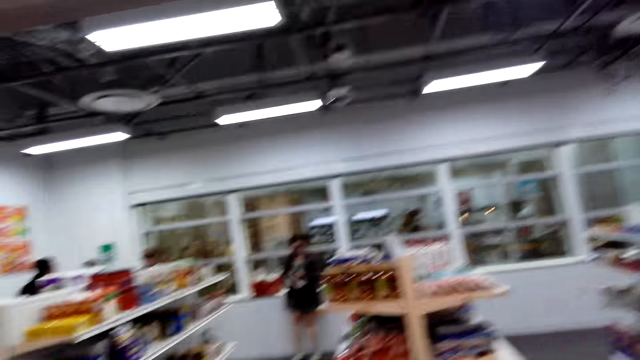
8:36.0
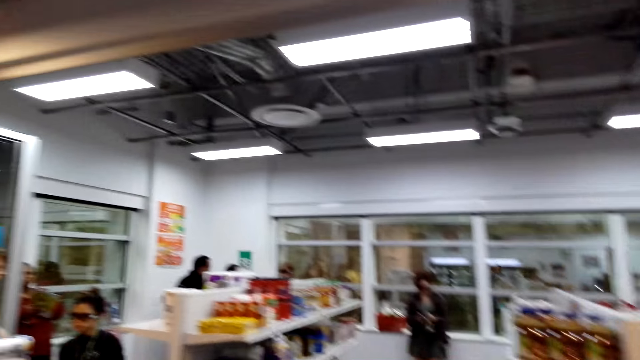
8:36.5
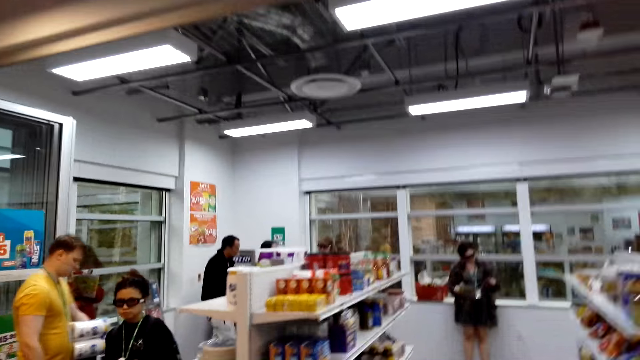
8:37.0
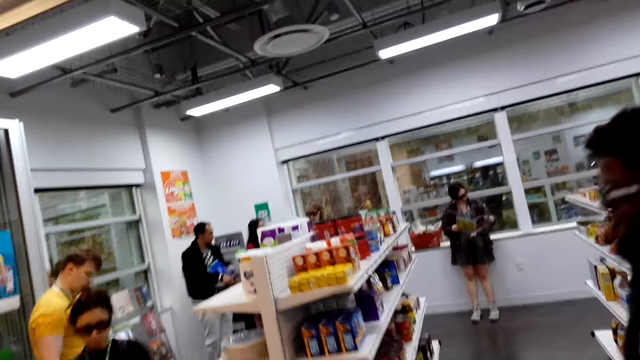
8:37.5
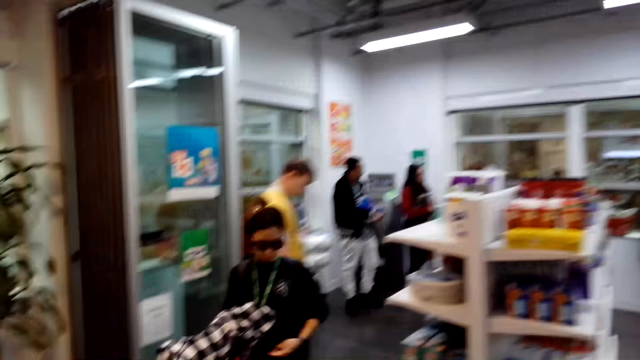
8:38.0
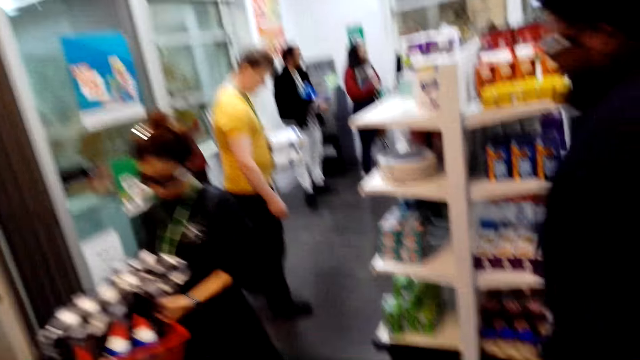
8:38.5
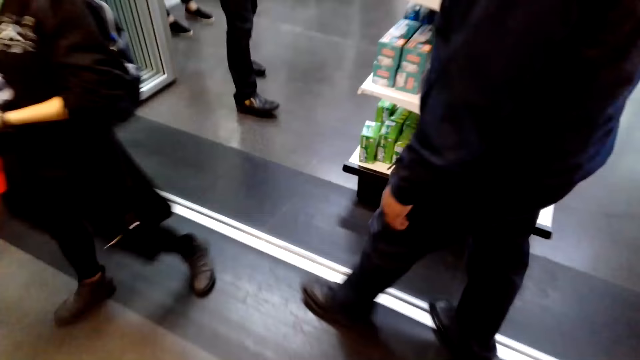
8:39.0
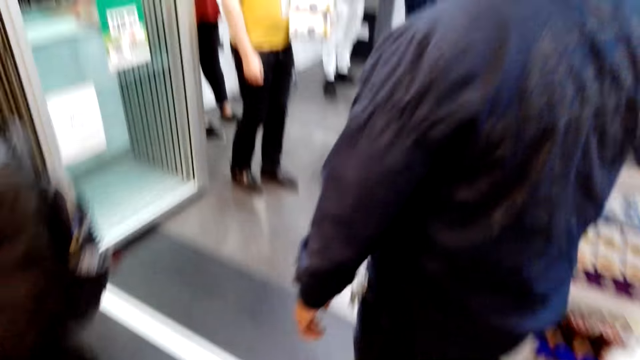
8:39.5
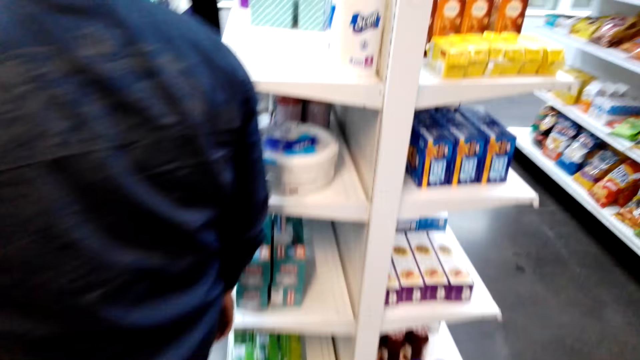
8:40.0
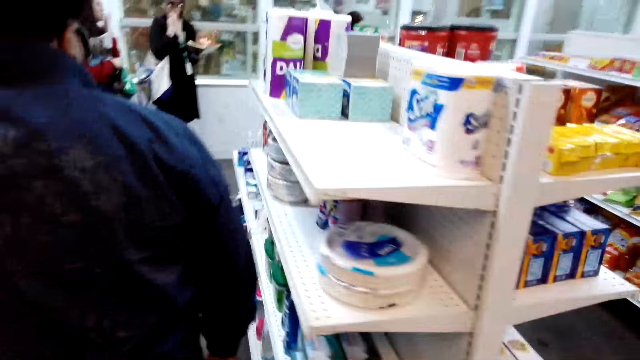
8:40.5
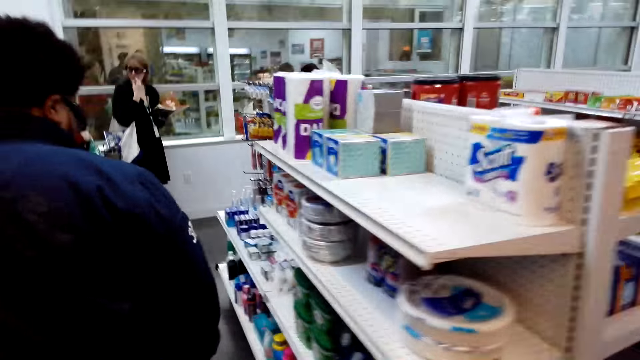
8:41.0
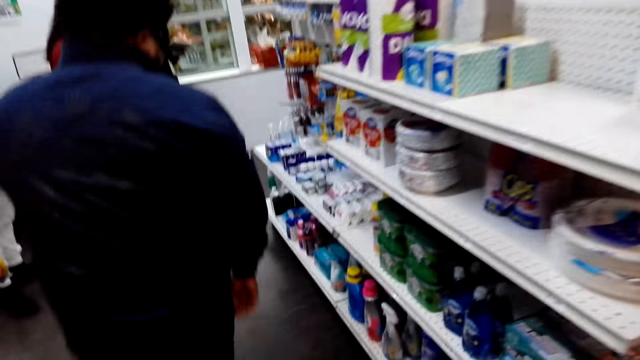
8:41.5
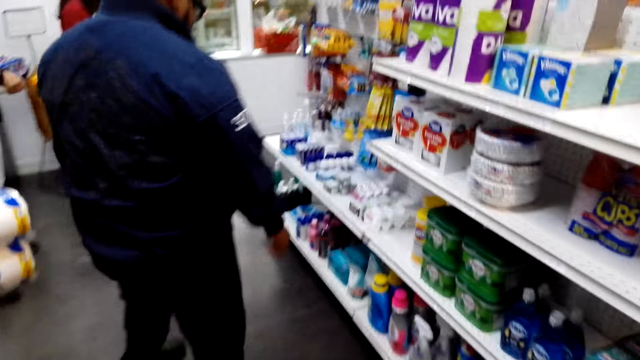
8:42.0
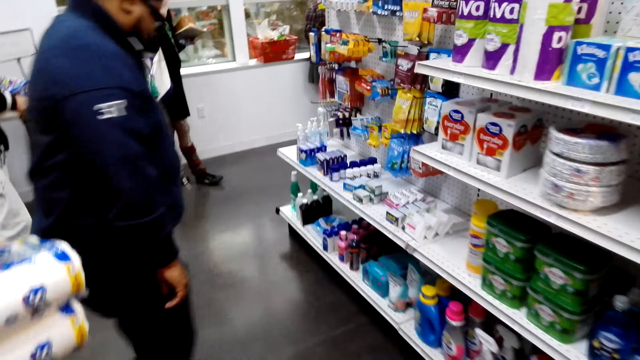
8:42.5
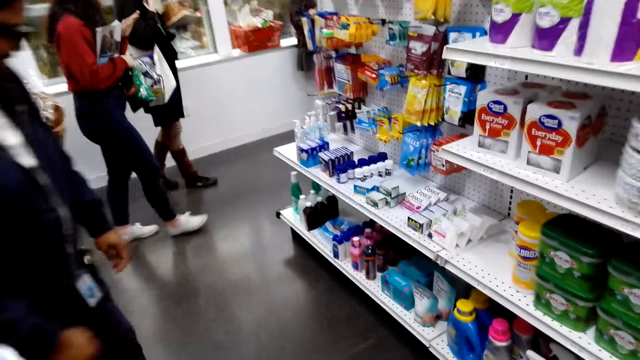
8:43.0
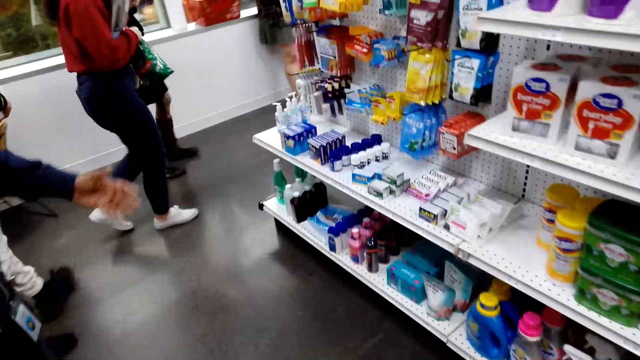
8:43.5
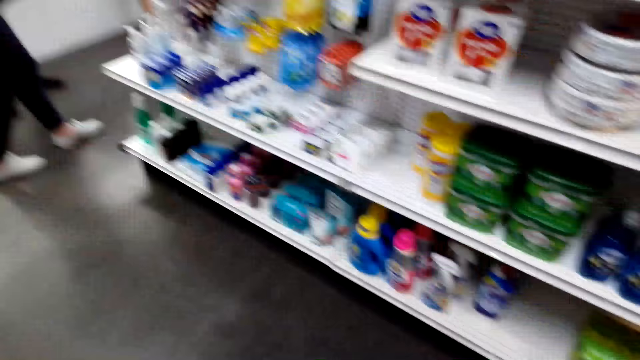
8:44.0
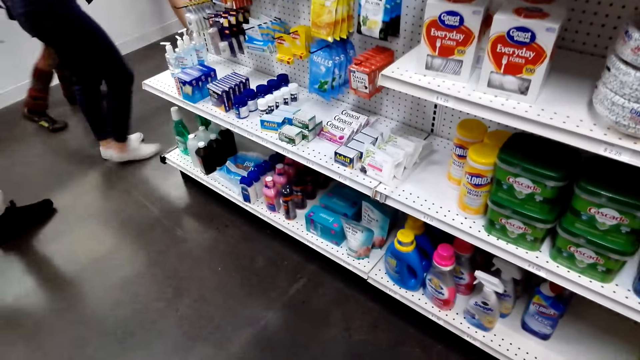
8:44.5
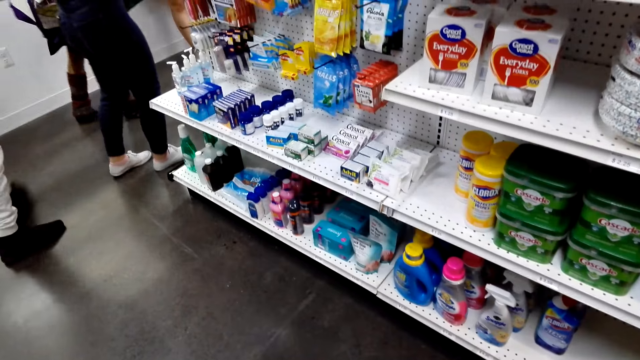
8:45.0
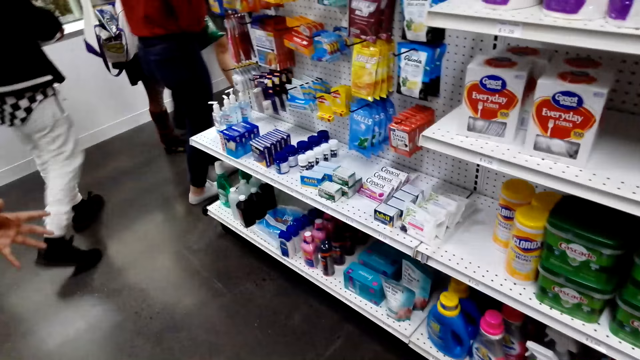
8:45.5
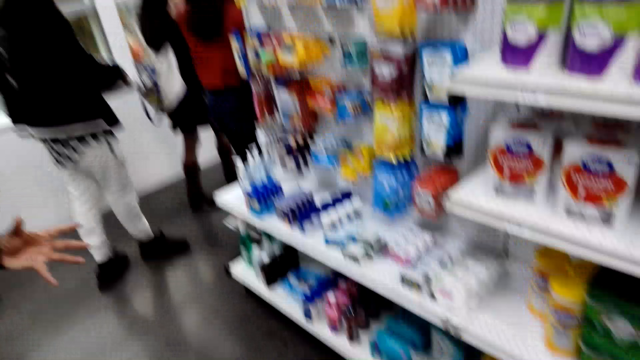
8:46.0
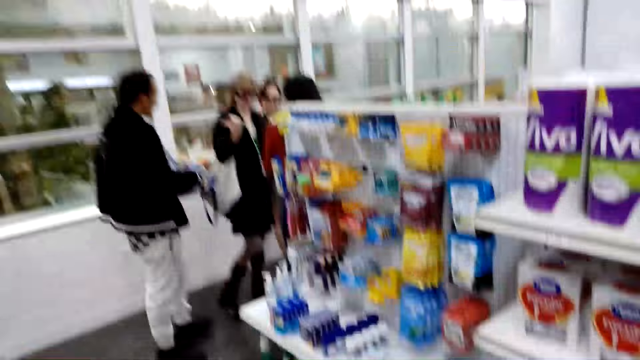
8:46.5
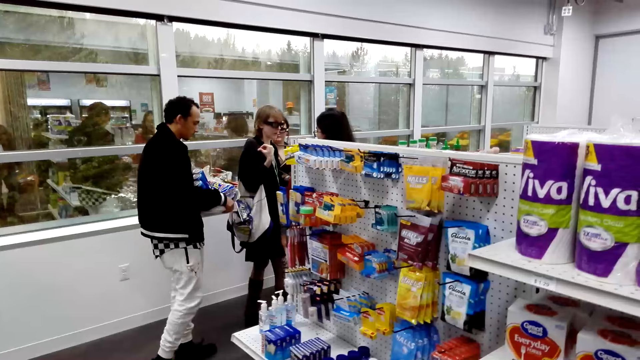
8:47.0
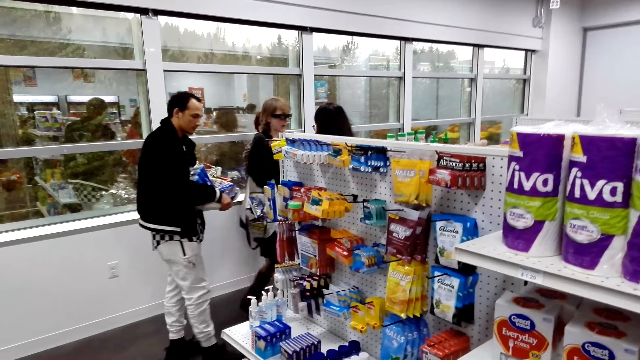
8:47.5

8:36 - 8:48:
The camera wearer walks.

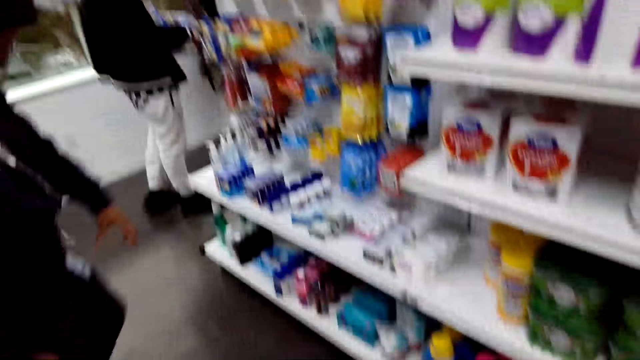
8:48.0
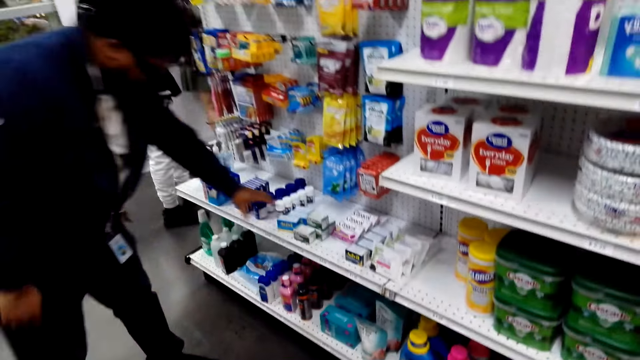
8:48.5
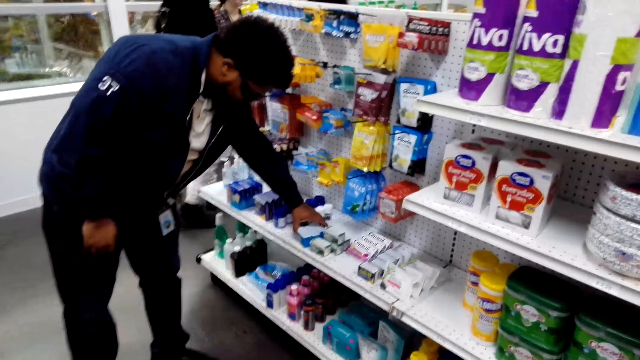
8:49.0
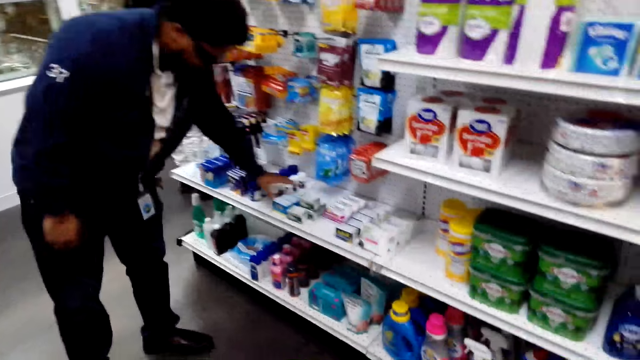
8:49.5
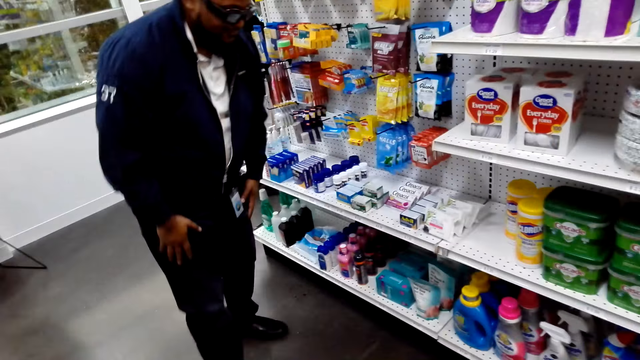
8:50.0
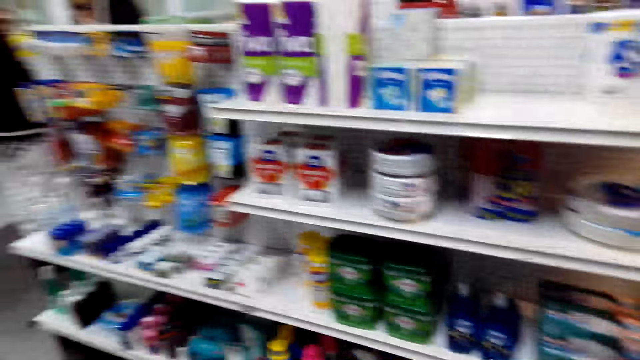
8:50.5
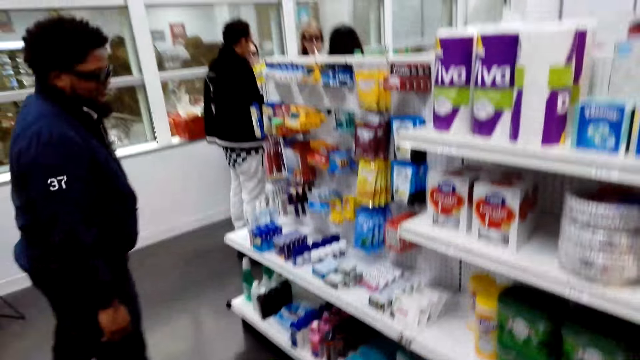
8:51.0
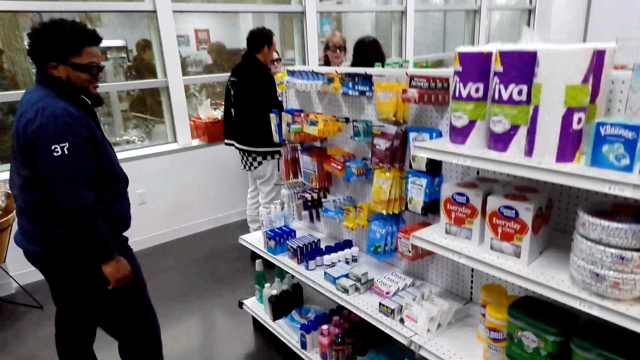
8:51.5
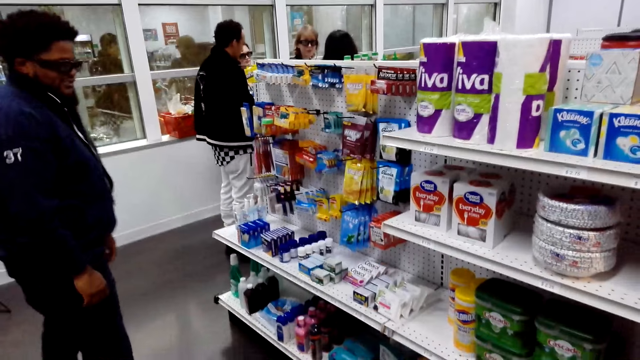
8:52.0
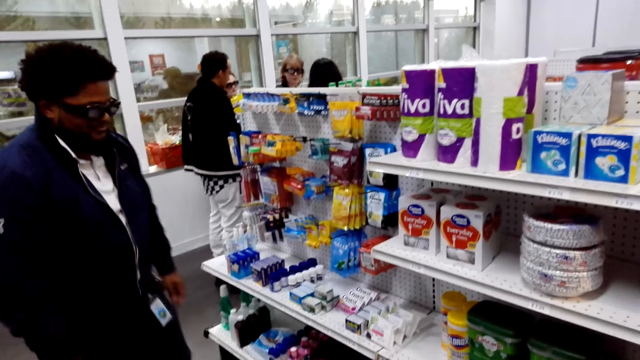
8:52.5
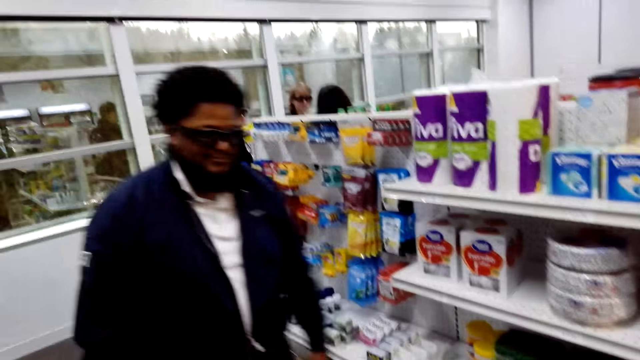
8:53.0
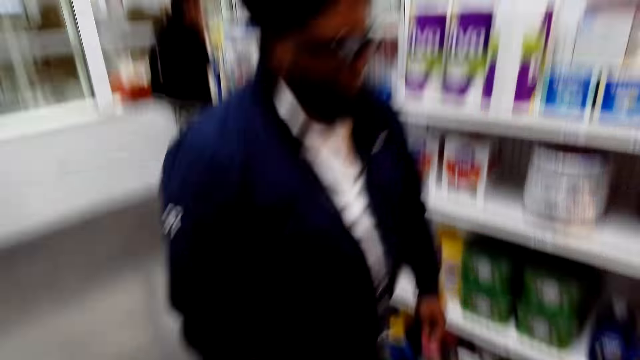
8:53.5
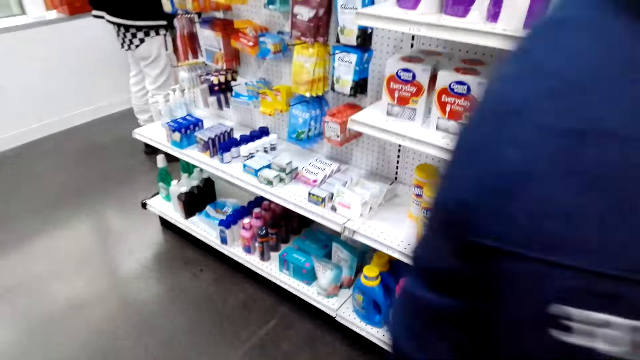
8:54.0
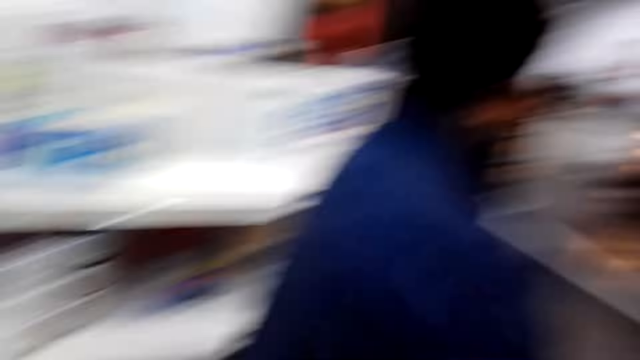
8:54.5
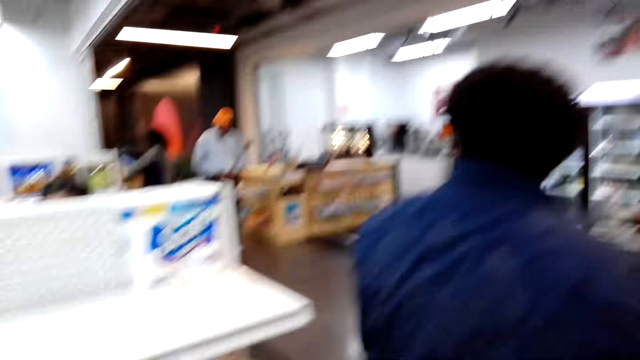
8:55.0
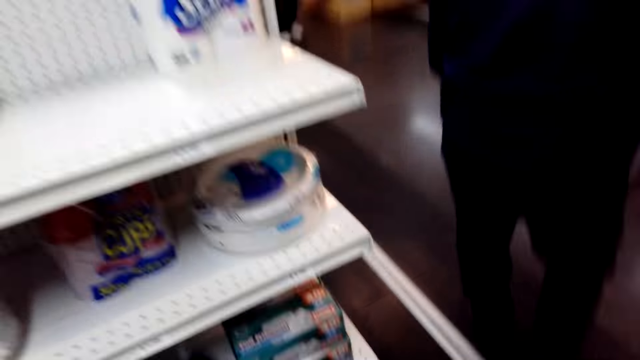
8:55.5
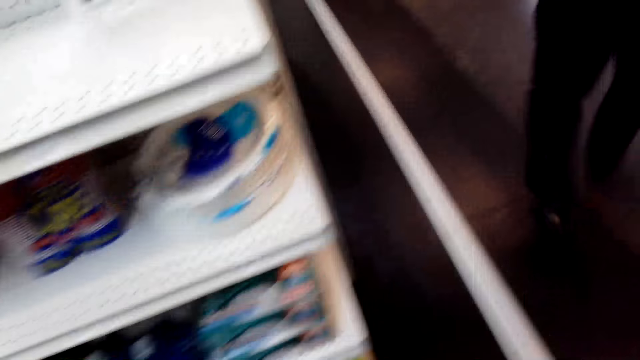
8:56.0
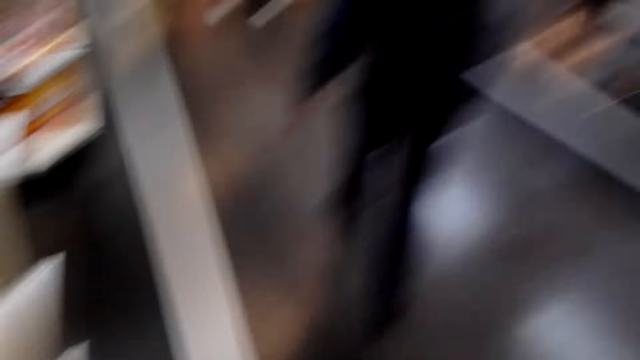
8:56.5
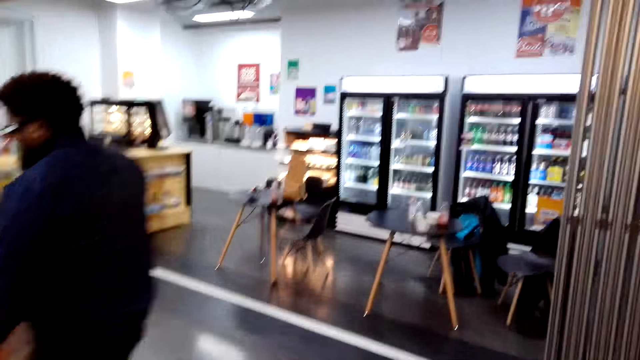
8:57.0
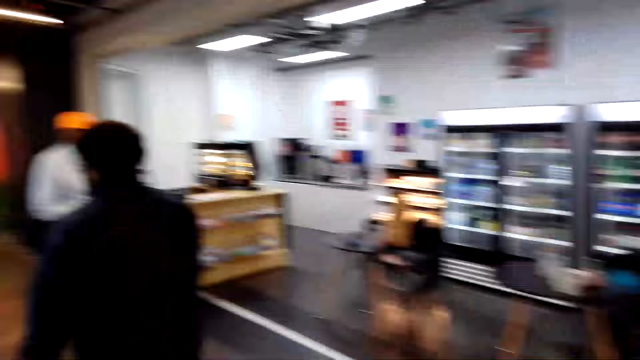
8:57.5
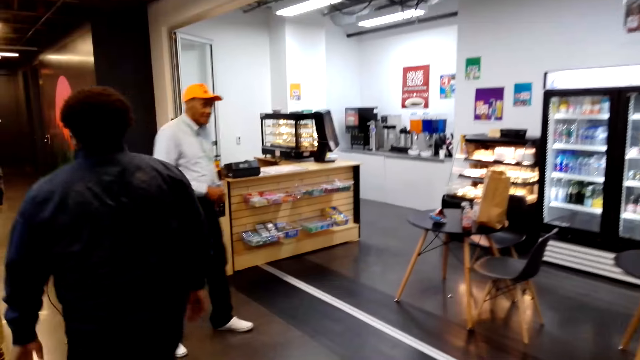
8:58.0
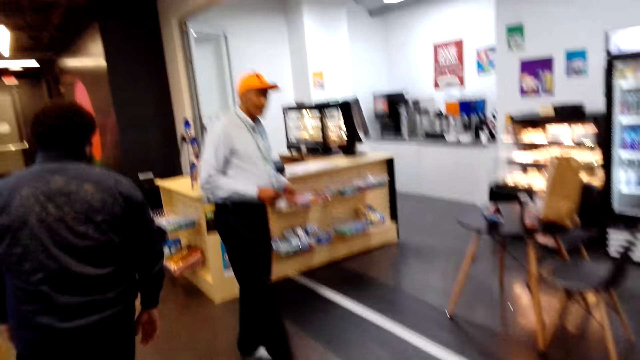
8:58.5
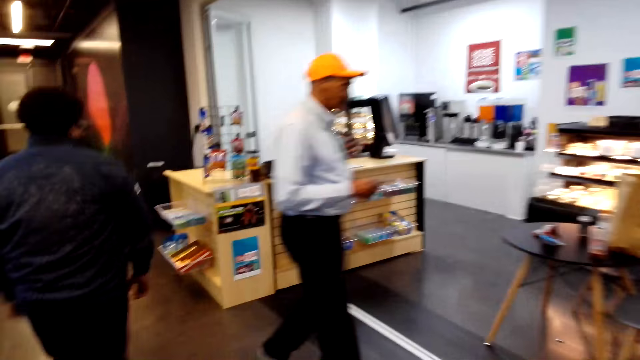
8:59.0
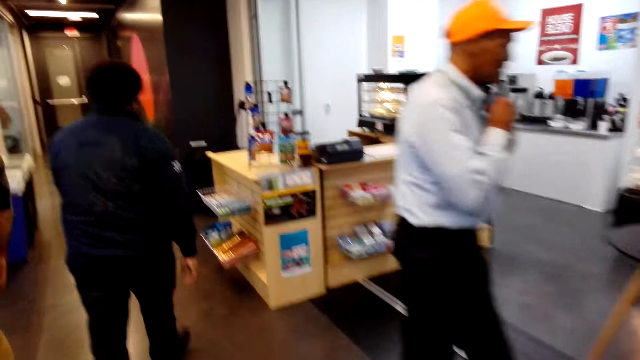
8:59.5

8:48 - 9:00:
A man walks to the counter. The camera wearer walks to the counter. Another man walks to the counter.
